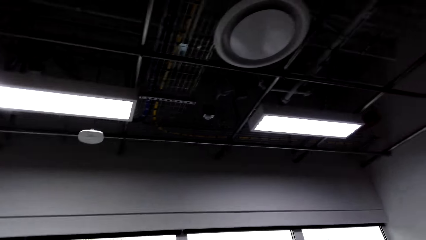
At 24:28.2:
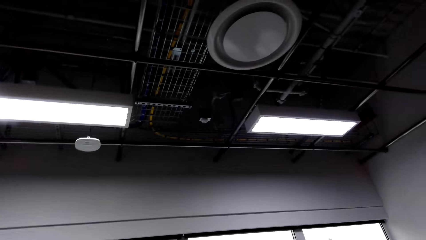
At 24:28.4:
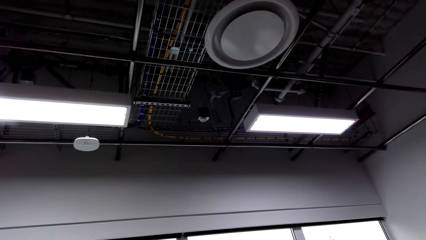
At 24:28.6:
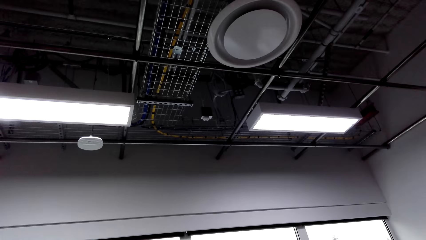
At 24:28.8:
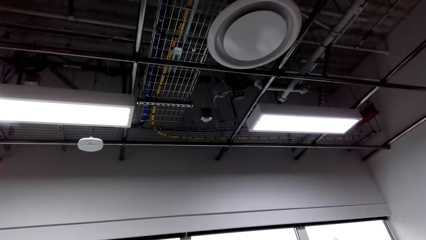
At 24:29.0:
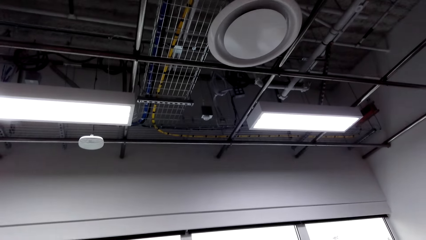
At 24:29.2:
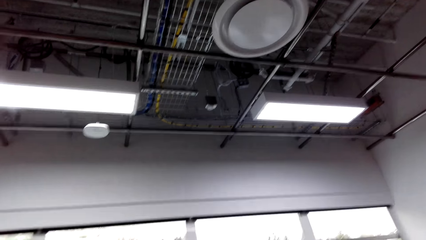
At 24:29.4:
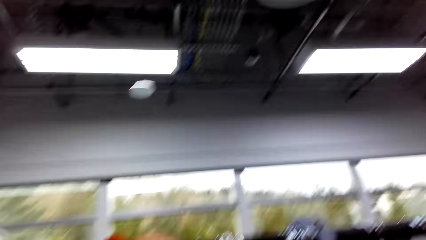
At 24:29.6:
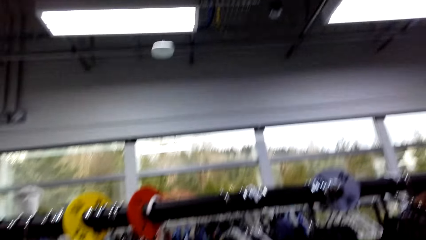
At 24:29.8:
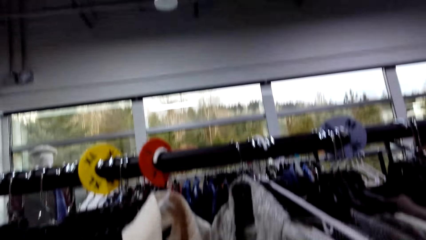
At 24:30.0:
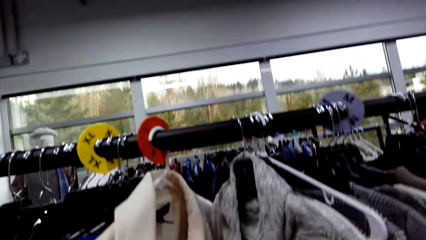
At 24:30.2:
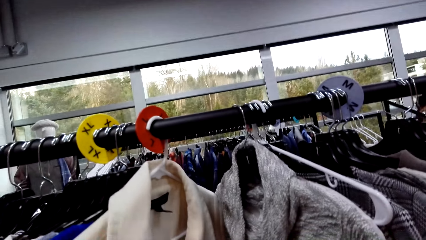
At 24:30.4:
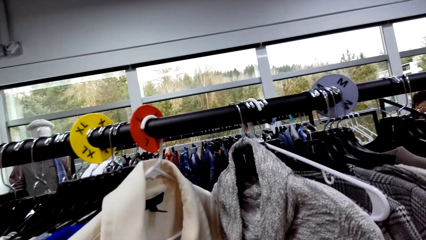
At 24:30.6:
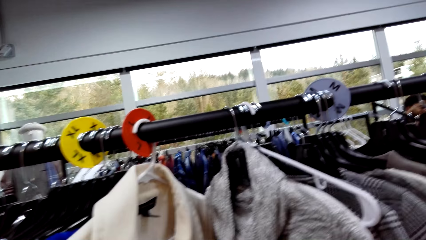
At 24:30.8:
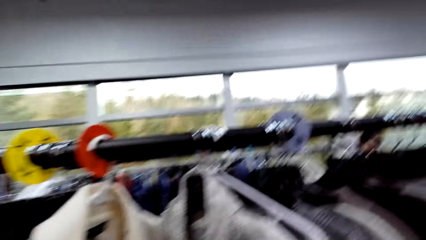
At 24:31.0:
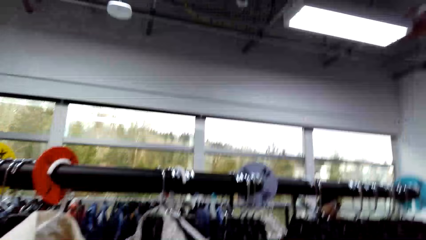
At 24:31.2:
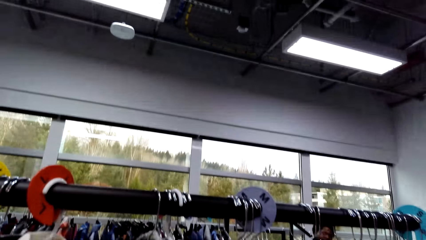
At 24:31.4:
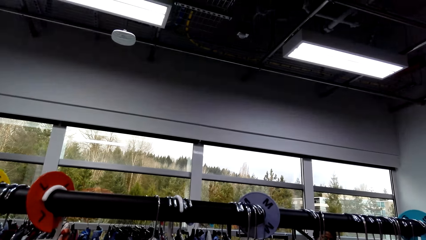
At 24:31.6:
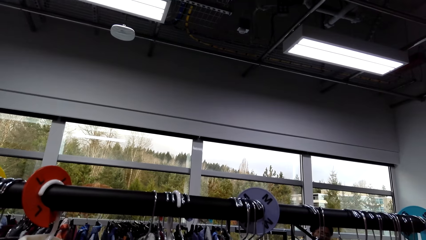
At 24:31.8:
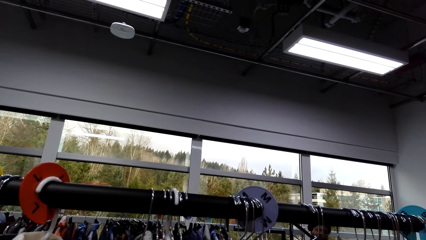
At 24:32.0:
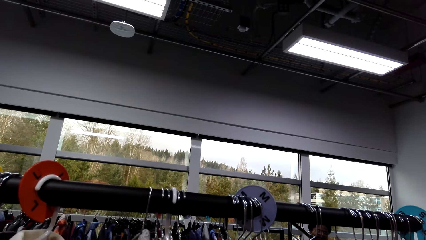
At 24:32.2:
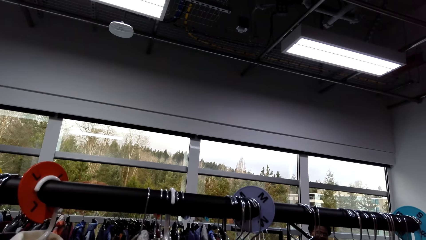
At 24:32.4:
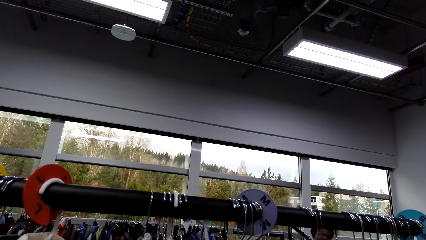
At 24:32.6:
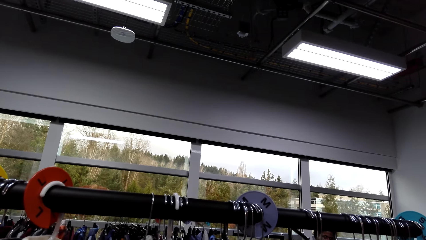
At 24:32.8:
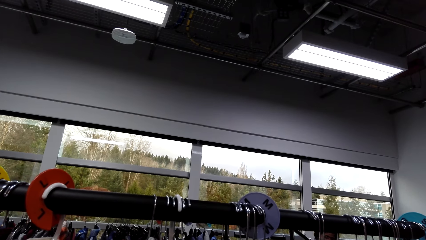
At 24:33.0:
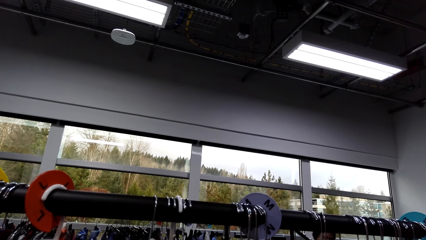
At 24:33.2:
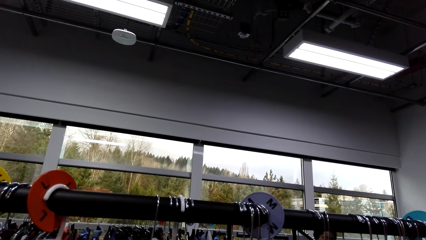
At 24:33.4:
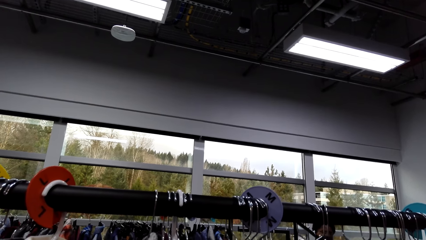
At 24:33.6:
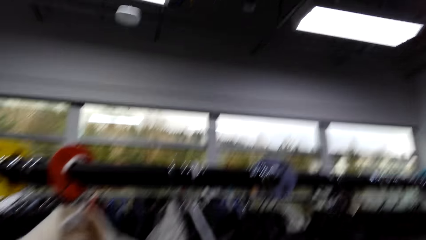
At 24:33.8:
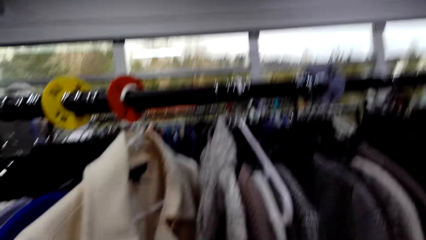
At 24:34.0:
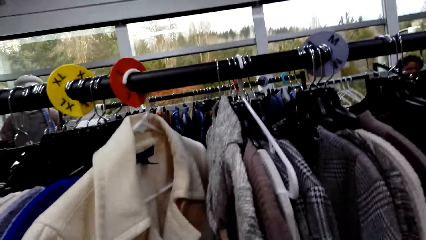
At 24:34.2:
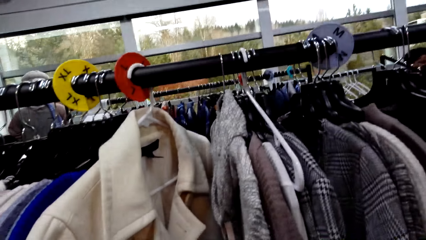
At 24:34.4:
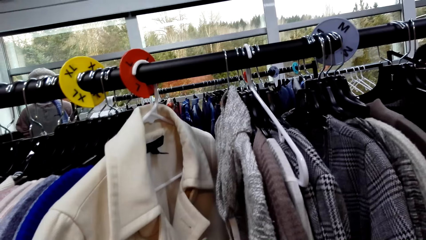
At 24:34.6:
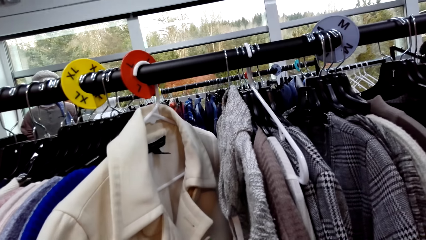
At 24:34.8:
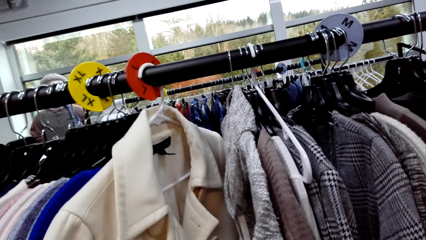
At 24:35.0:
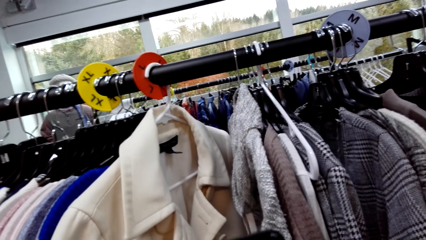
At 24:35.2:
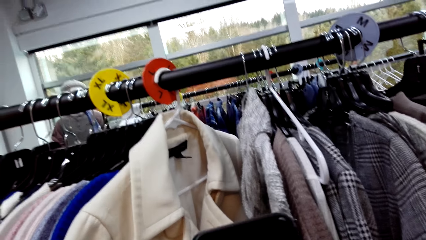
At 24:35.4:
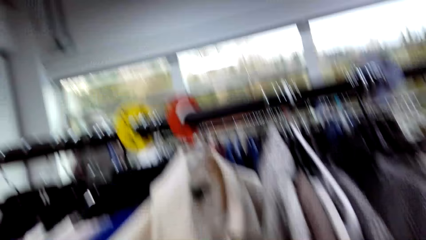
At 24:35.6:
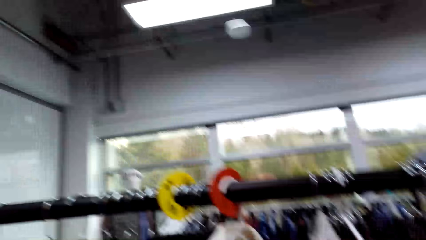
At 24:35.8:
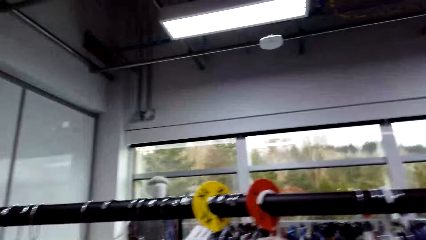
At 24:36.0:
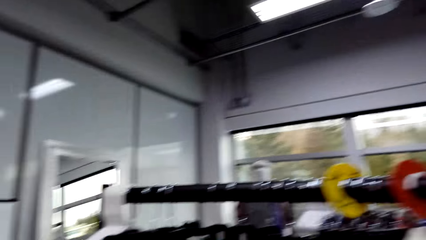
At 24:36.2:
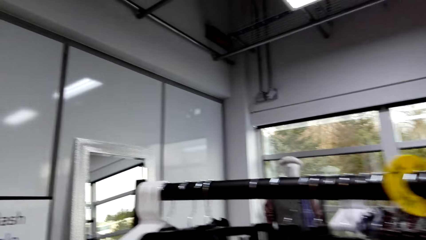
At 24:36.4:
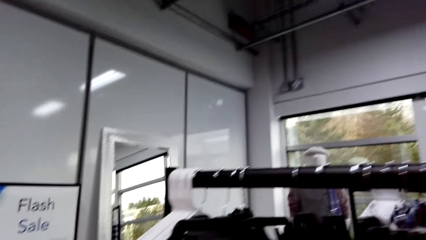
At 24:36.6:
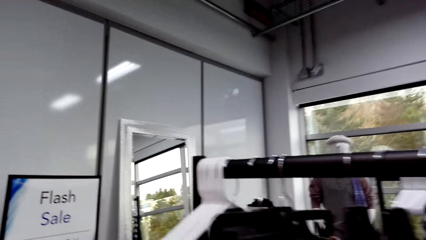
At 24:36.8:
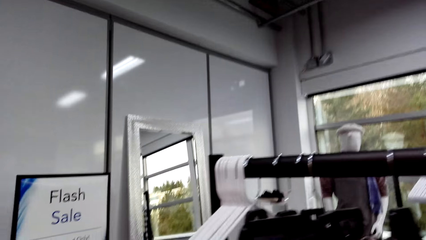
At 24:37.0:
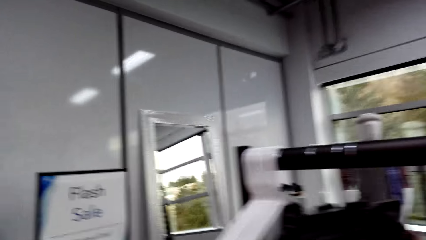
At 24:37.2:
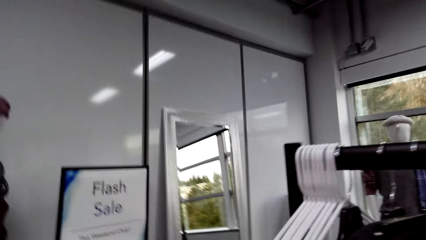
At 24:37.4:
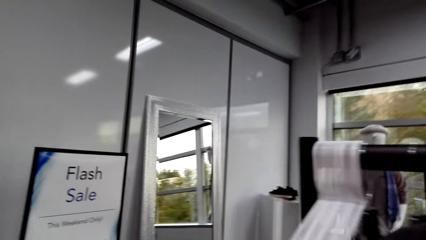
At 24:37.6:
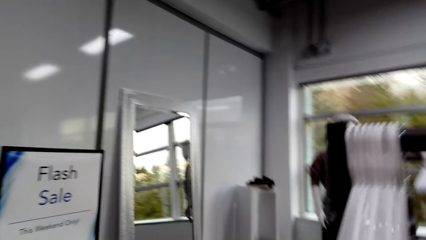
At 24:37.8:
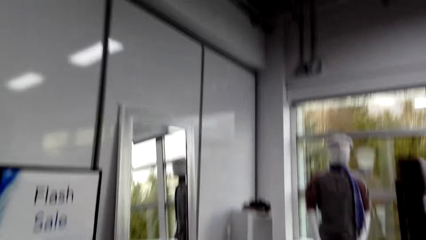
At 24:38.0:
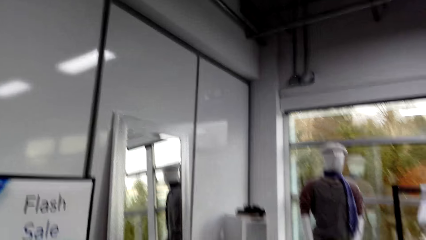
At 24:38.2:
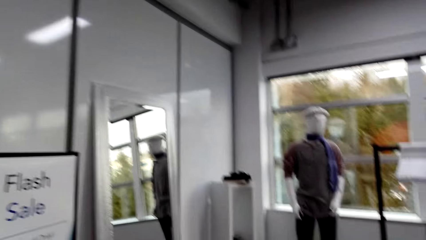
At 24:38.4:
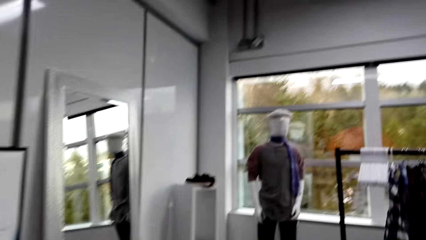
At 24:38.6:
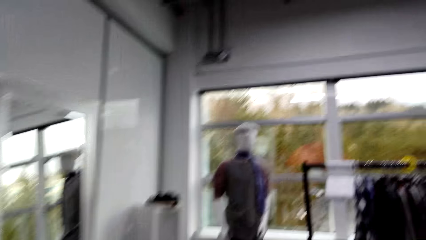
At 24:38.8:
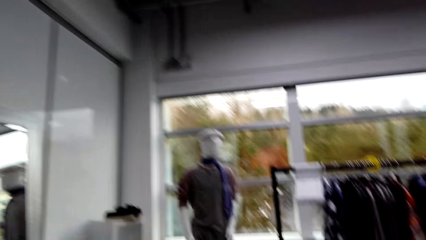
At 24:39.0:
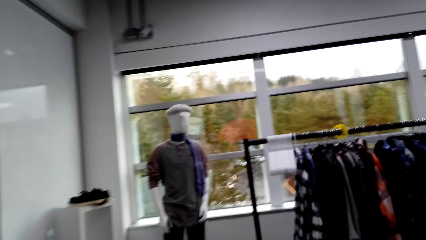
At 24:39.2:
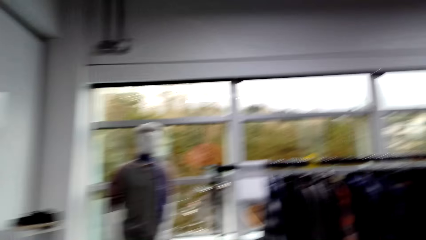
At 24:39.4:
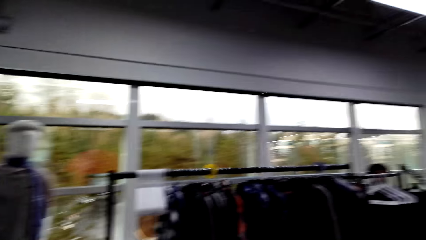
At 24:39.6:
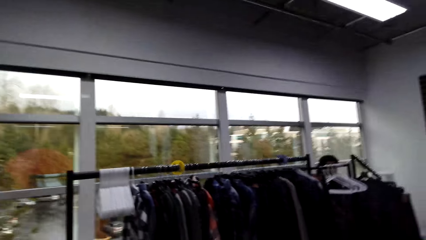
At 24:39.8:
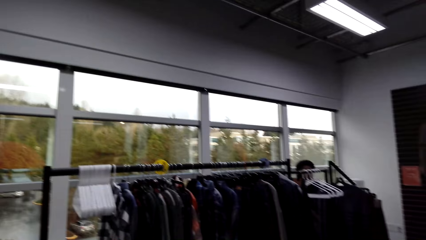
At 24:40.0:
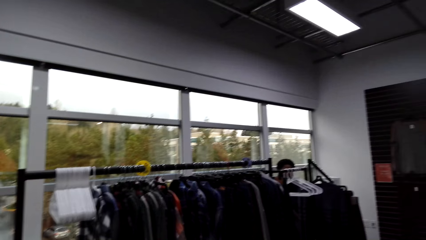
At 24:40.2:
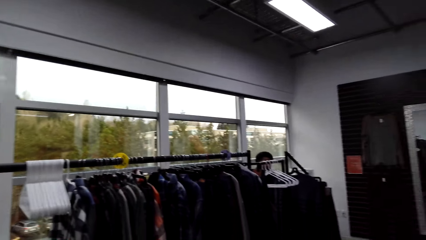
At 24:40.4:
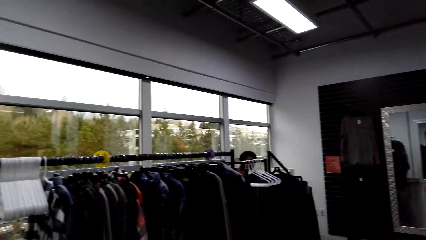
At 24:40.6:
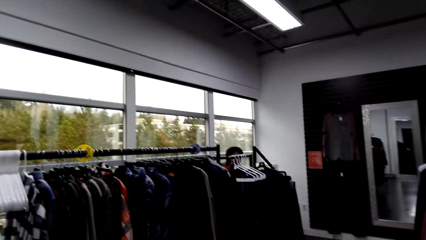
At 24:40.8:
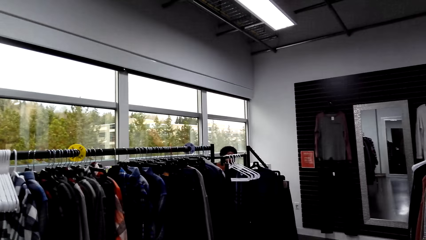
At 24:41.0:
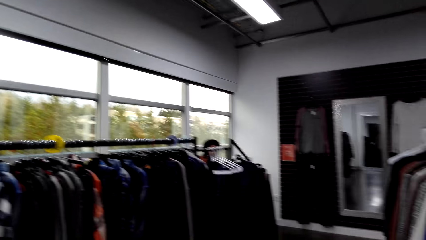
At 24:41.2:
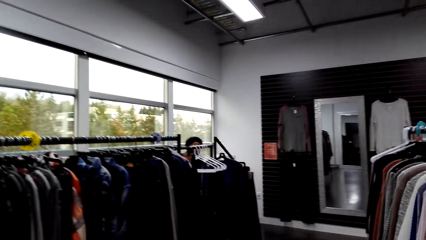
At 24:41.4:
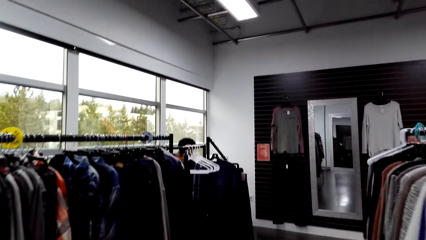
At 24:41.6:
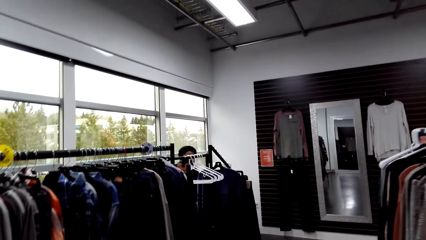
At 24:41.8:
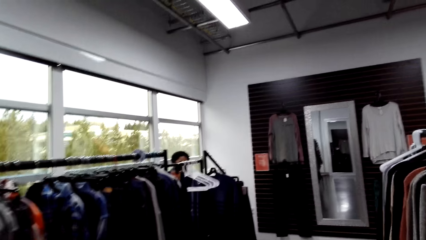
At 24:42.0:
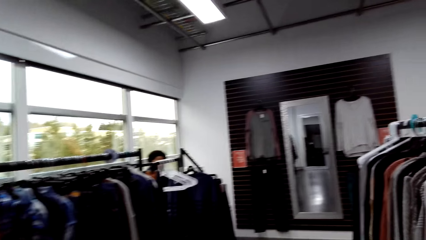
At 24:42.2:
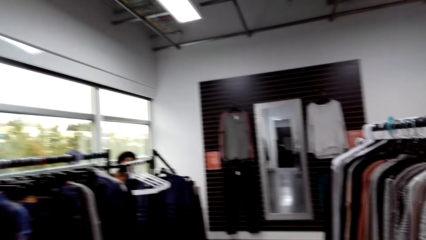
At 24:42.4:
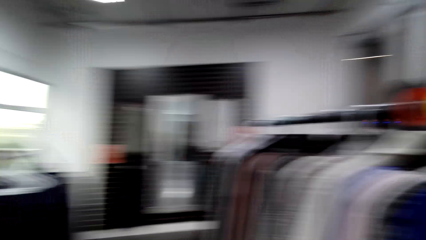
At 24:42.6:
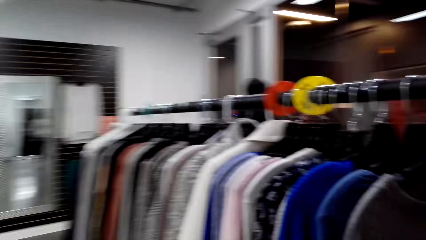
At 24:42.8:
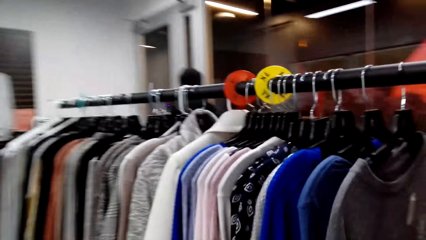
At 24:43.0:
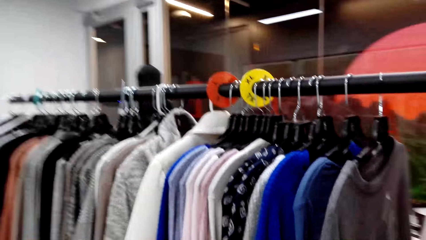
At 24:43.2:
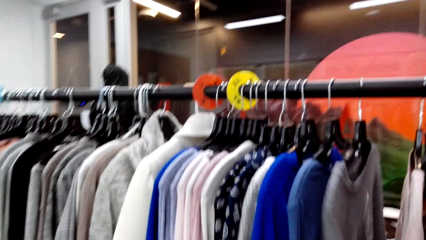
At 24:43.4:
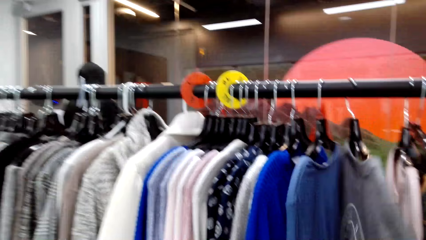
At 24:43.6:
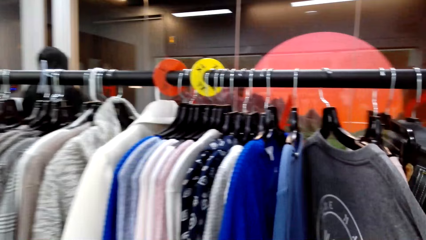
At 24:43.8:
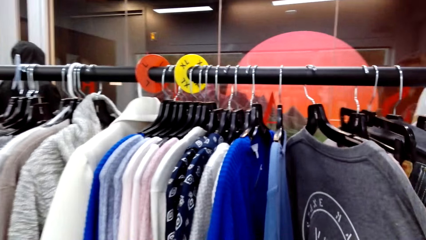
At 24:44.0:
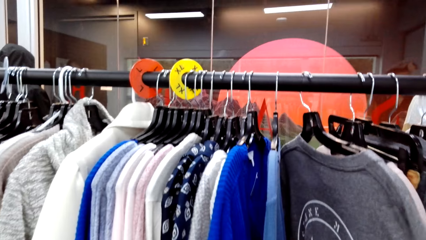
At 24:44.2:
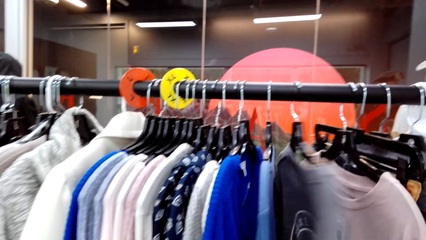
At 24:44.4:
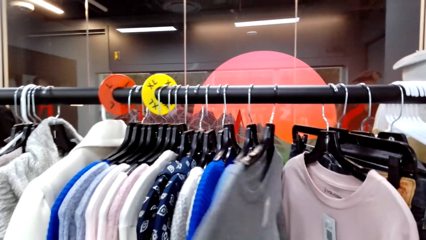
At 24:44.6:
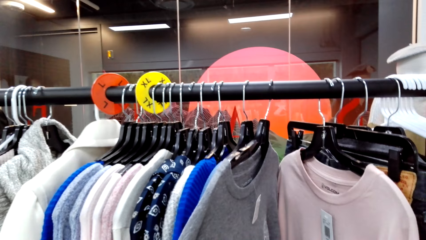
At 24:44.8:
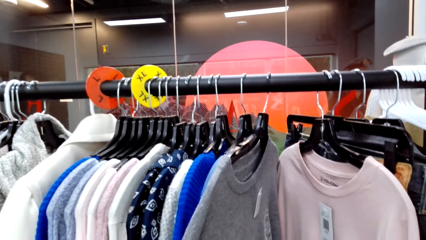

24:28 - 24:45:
The camera wearer walks in the cloth shop.
